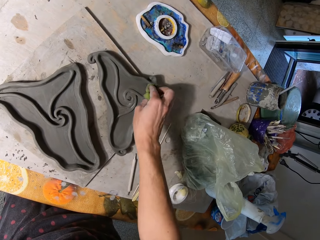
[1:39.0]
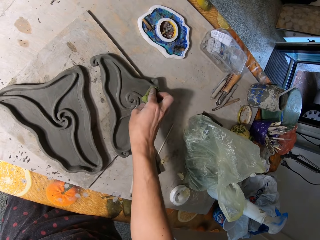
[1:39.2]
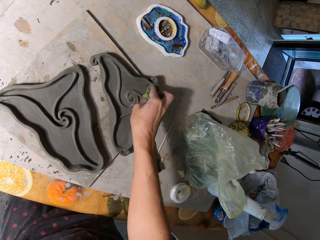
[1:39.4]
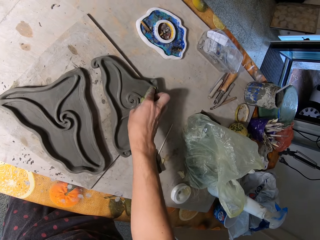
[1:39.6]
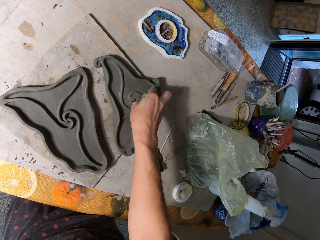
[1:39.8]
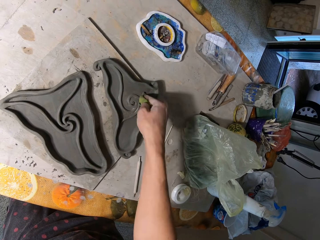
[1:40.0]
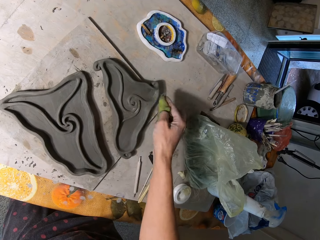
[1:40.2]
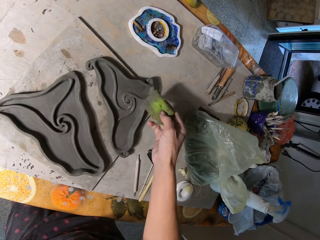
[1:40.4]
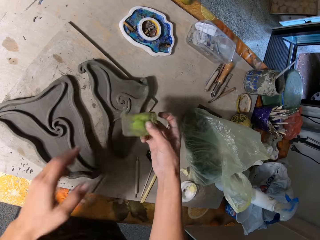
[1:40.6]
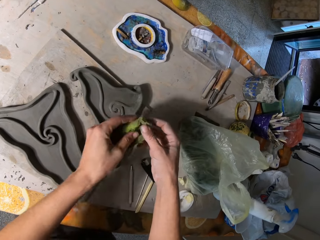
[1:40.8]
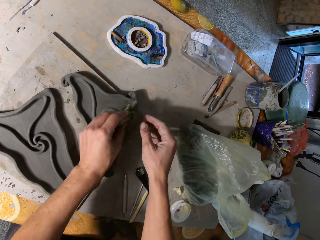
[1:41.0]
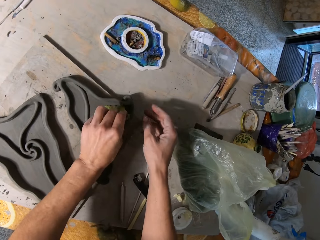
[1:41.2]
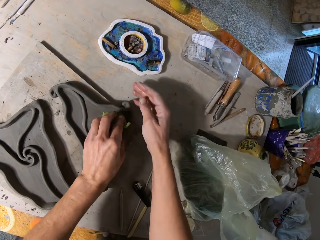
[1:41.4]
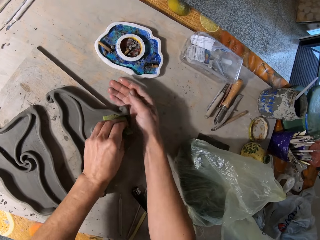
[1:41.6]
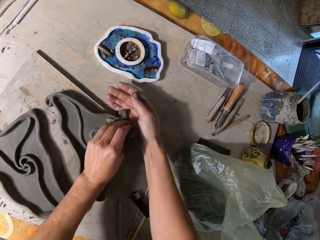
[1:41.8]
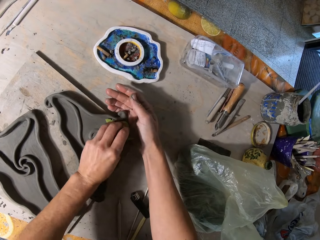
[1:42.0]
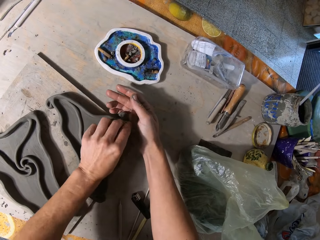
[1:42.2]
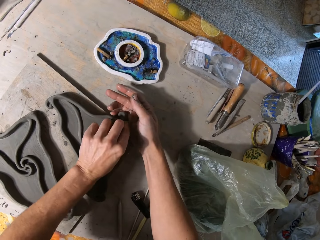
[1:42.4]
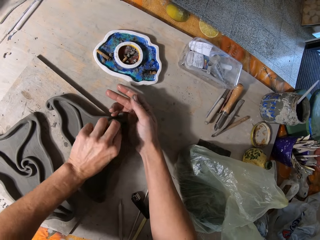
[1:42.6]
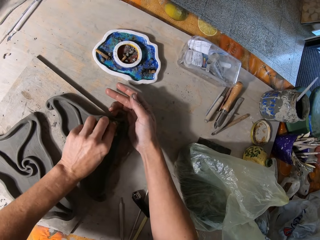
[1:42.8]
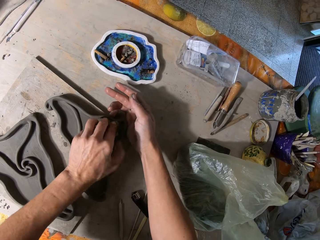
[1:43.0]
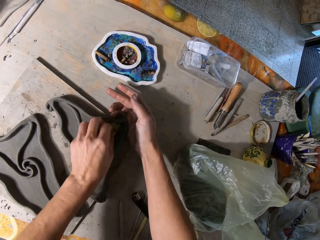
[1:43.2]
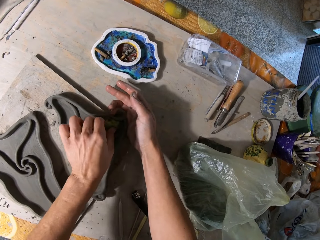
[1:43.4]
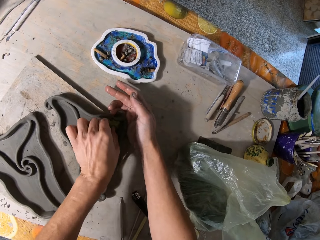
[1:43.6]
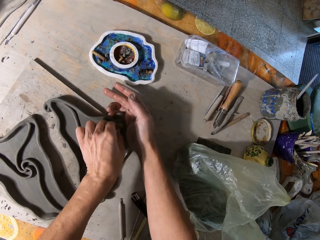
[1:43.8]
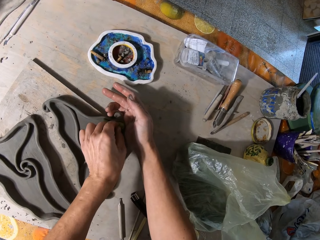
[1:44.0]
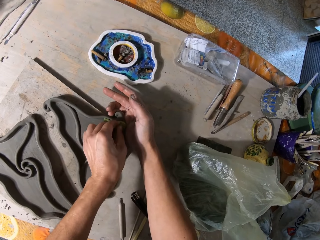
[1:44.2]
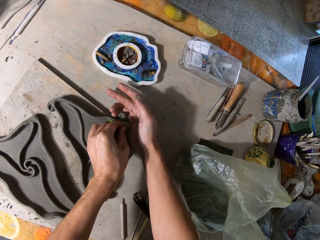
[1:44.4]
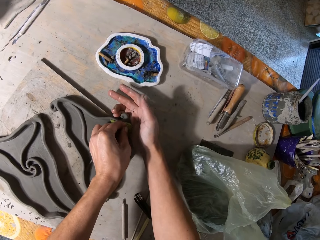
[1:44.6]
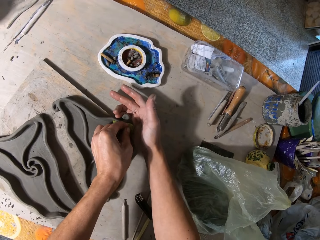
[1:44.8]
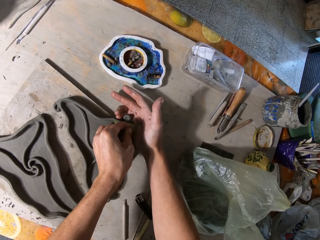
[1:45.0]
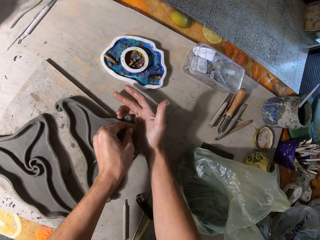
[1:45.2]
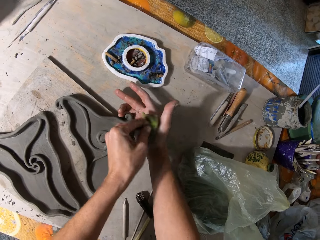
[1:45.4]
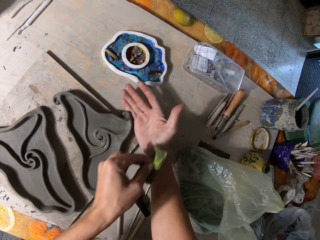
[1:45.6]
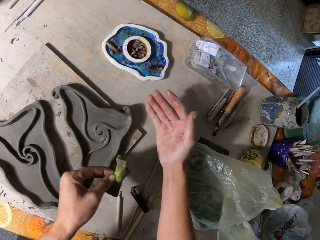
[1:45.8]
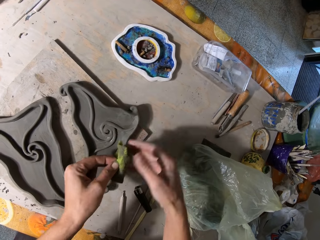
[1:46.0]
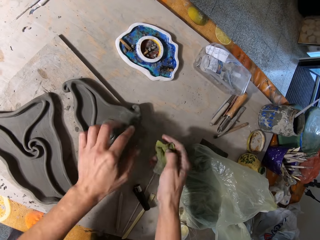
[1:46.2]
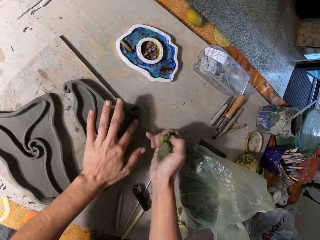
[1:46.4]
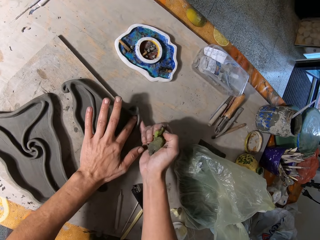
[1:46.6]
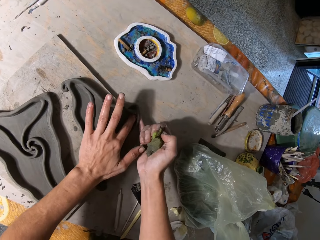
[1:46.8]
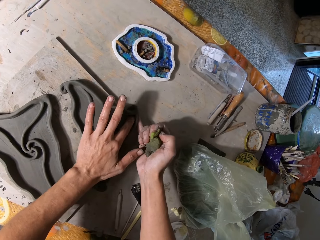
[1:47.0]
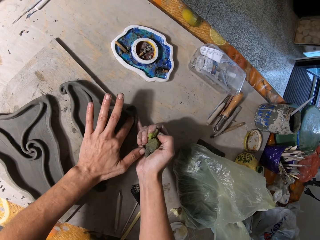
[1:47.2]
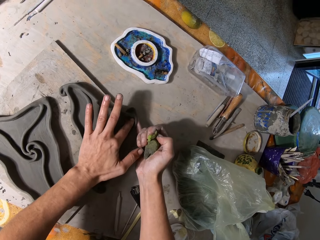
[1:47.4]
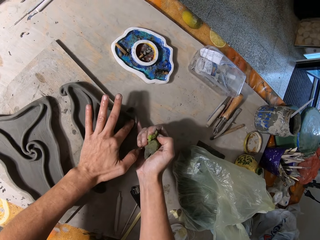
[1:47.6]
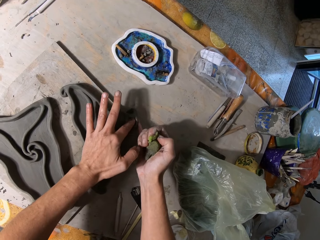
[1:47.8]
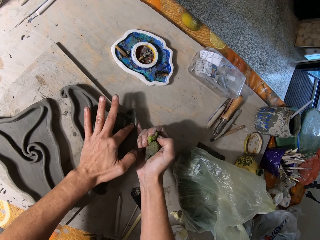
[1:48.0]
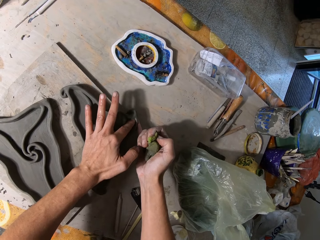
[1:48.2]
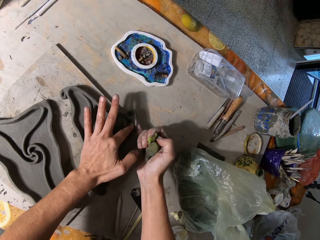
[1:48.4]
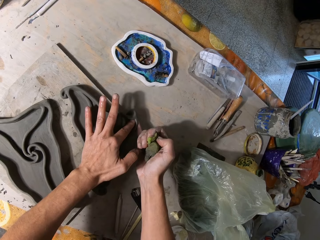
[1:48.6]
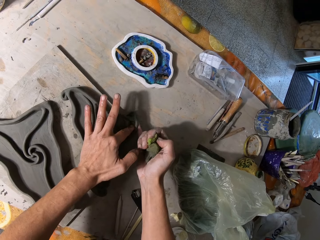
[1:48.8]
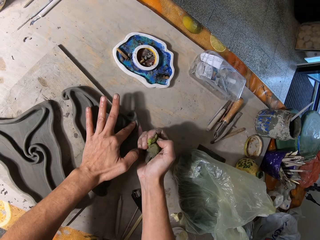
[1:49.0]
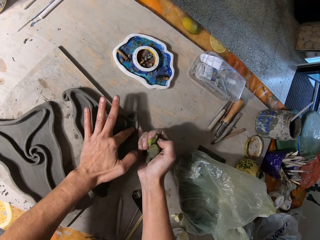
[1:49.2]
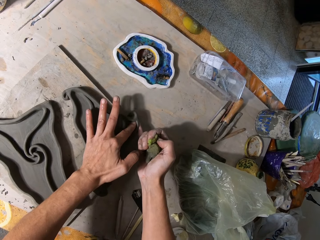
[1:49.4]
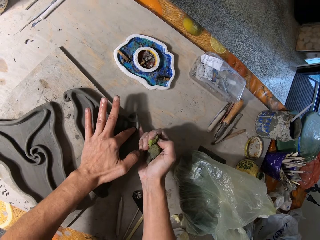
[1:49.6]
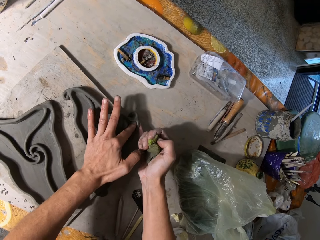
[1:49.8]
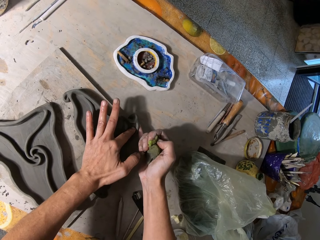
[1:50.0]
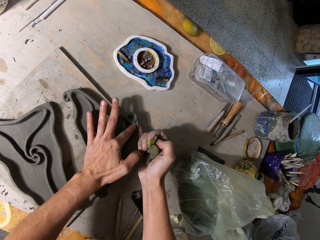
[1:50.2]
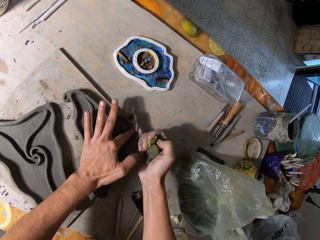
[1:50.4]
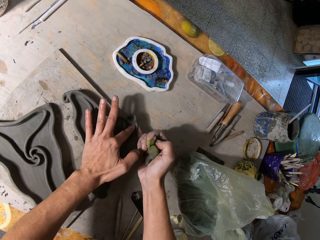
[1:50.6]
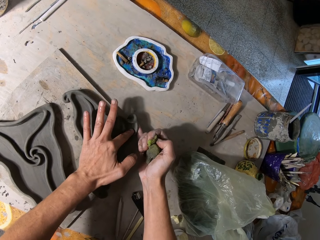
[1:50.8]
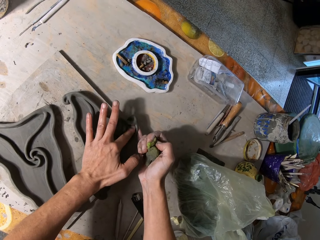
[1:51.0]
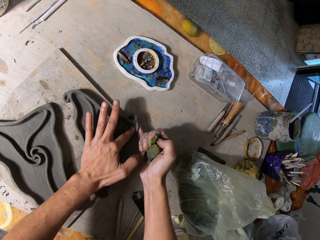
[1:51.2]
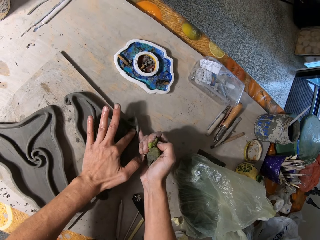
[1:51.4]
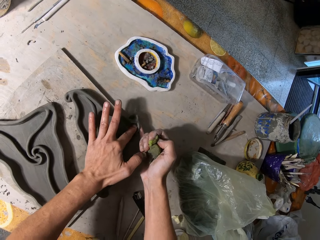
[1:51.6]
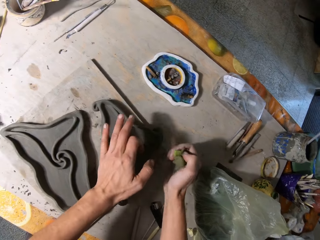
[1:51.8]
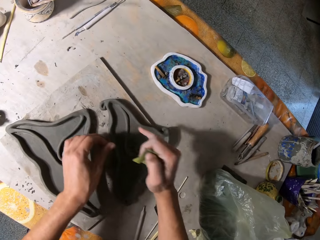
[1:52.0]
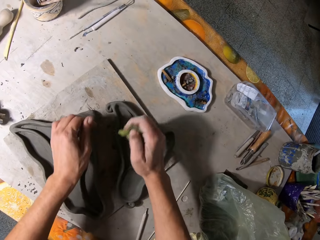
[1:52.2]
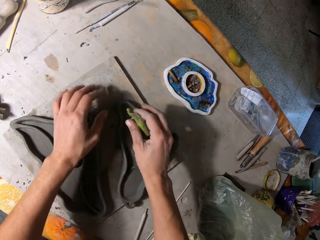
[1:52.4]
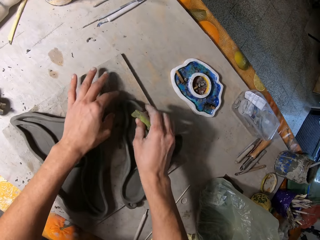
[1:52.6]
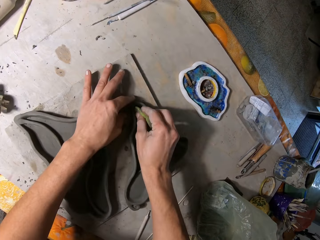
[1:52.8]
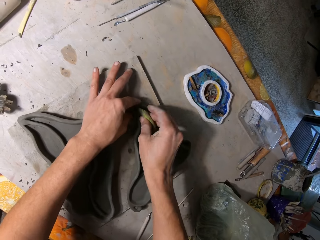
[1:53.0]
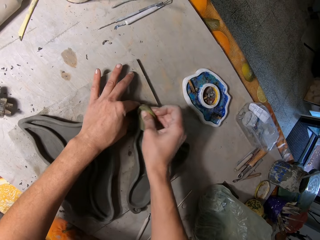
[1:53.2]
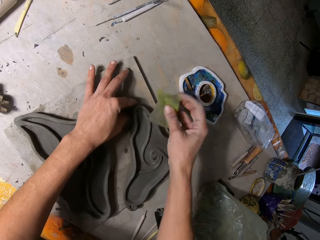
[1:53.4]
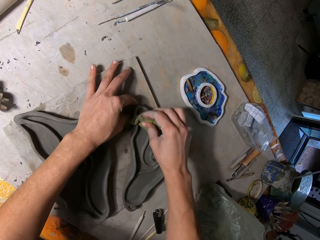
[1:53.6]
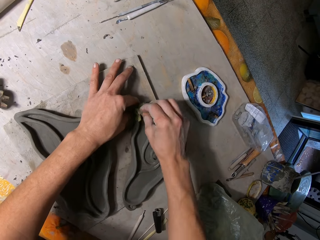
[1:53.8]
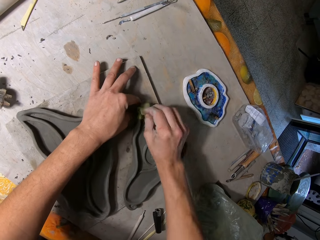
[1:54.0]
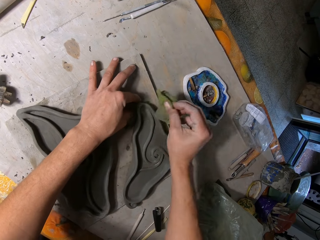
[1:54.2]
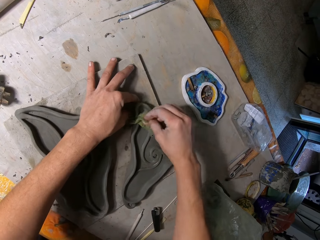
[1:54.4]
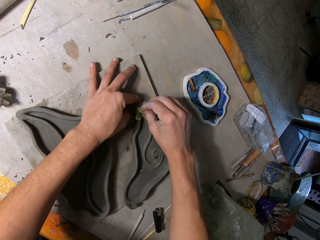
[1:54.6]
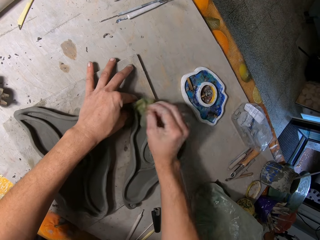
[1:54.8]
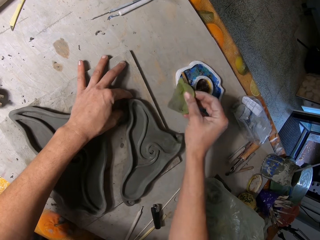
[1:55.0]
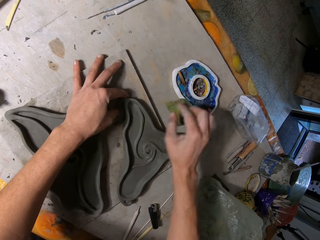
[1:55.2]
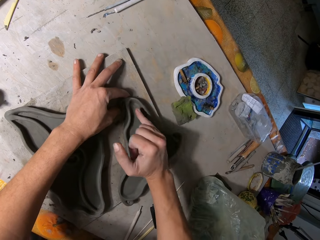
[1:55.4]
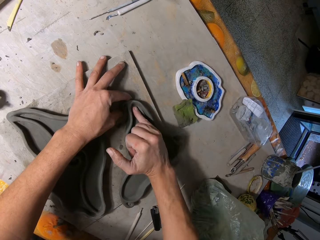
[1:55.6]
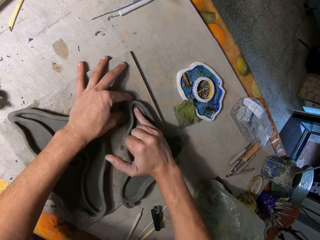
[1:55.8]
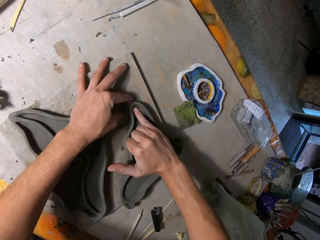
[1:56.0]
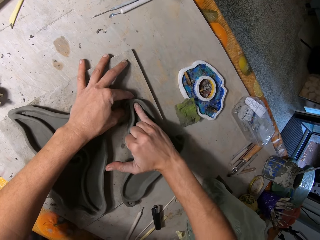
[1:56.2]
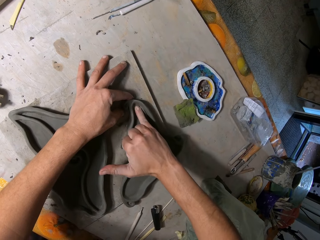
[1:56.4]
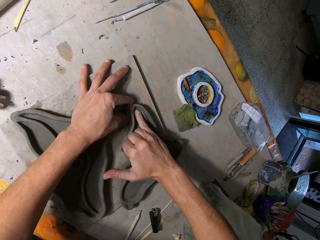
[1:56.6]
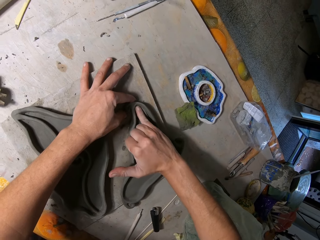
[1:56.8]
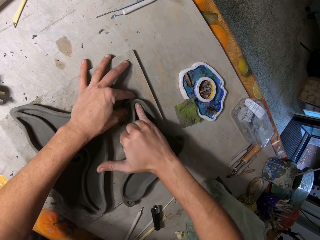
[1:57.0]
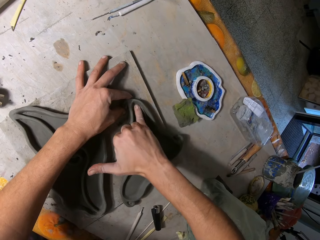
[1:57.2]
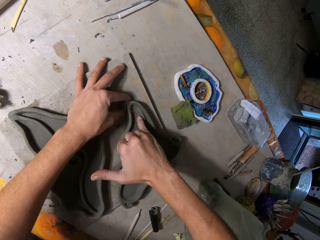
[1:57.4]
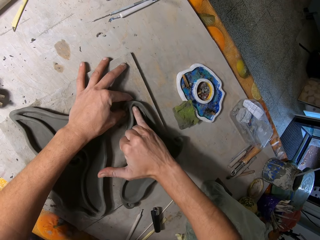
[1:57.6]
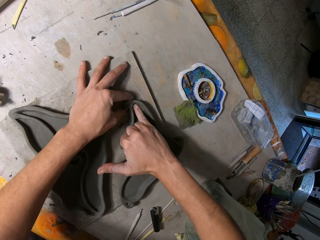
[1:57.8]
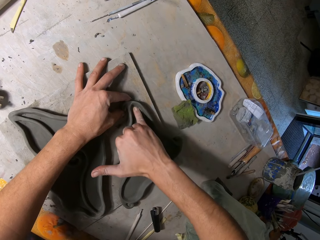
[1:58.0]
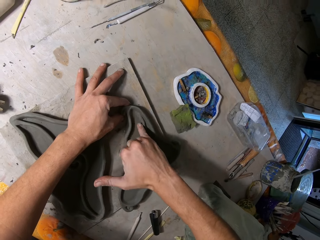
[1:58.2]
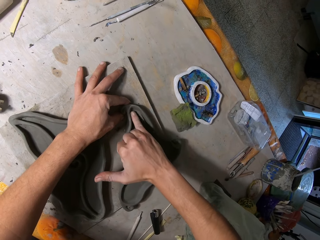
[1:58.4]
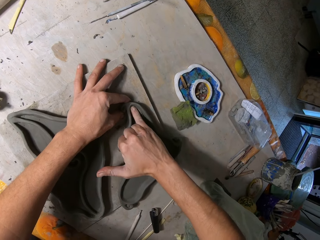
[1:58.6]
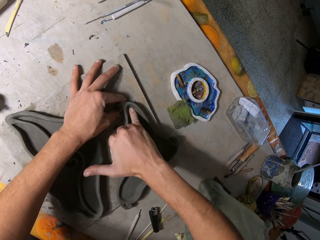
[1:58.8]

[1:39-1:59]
The camera wearer holds the foam with his left hand. He cleans the ceramic ware on the wood with the foam in his left hand. He places the foam on the sculpture. He places his right hand on the sculpture. He removes his right hand from the sculpture. He drops the foam on the right hand. He scratches the ceramic ware on the wood with his left hand. He smoothens the sculpture with his left finger. He holds the sculpture with his left hand. He cleans the ceramic ware on the wood with the foam in his right hand. He drops the foam on the table with his right hand. He smoothens the sculpture with his right finger. He scratches the ceramic ware on the wood with his right hand.
